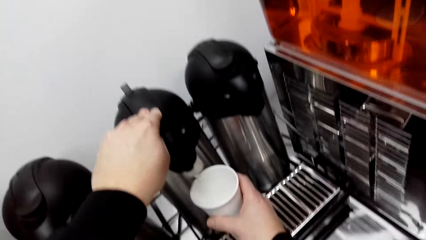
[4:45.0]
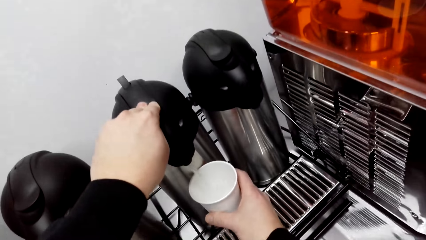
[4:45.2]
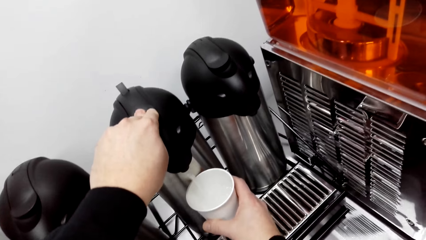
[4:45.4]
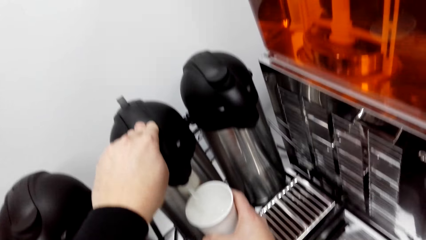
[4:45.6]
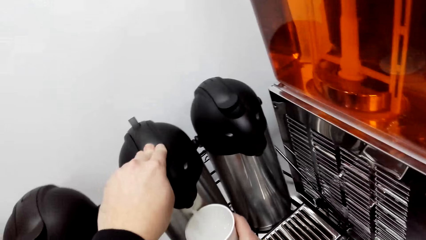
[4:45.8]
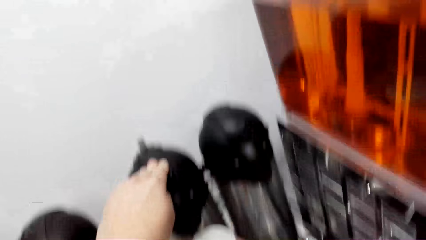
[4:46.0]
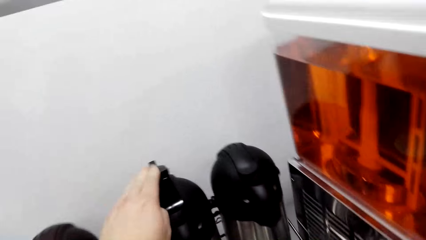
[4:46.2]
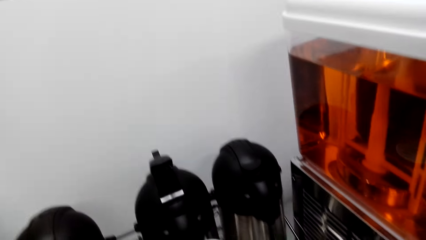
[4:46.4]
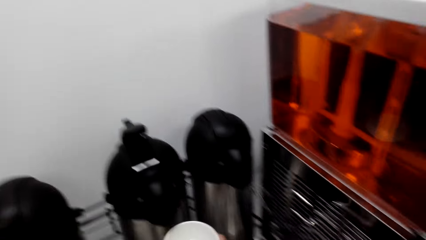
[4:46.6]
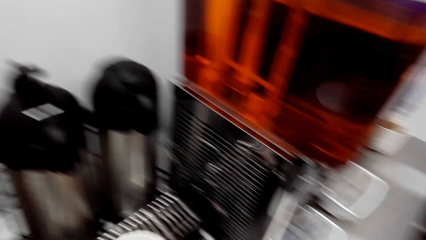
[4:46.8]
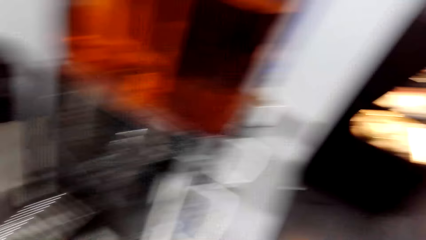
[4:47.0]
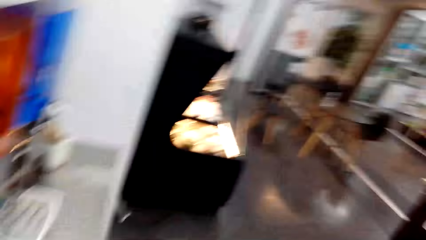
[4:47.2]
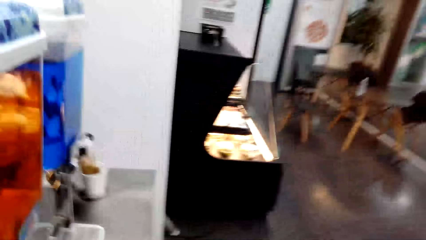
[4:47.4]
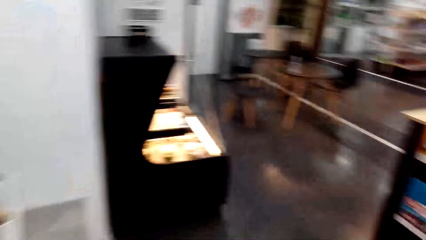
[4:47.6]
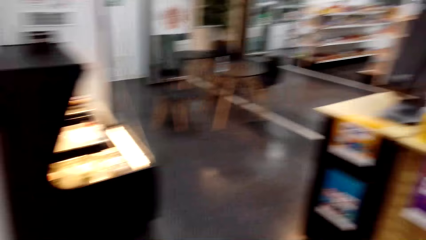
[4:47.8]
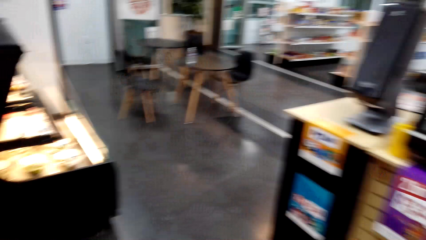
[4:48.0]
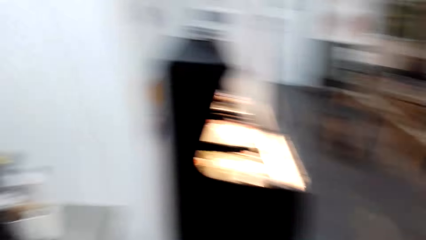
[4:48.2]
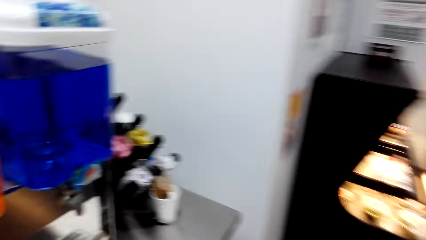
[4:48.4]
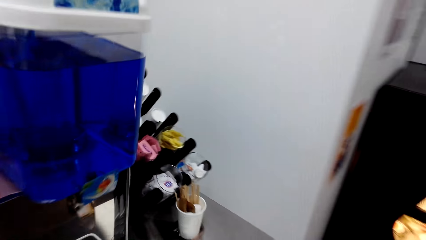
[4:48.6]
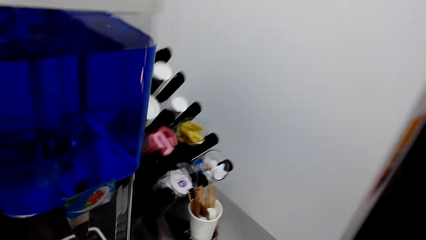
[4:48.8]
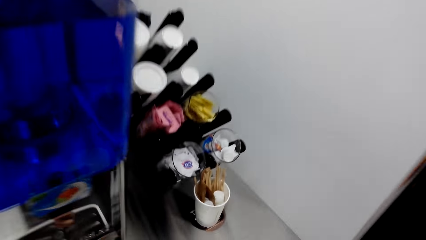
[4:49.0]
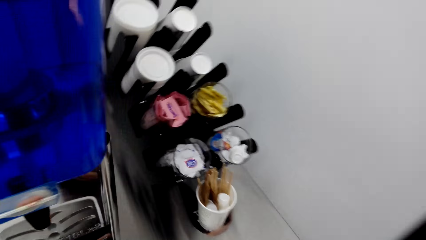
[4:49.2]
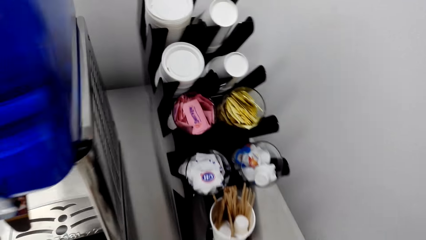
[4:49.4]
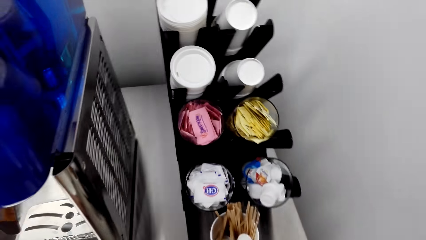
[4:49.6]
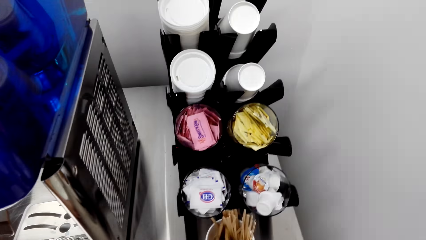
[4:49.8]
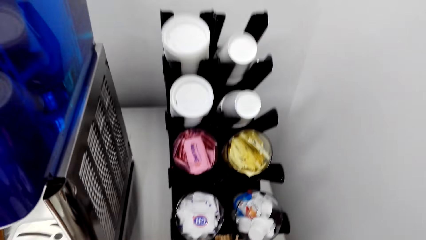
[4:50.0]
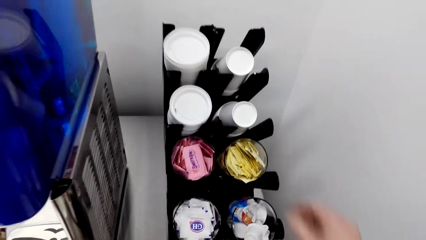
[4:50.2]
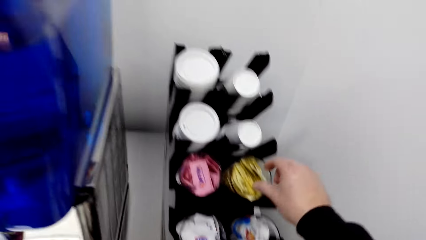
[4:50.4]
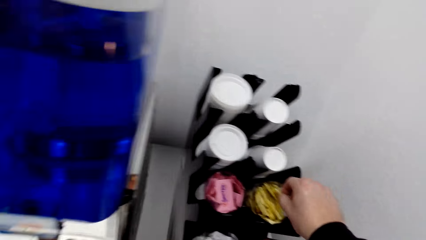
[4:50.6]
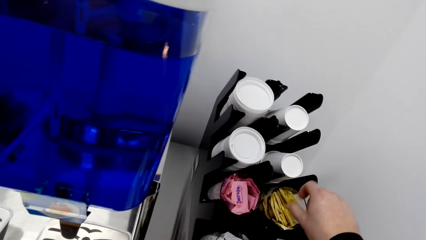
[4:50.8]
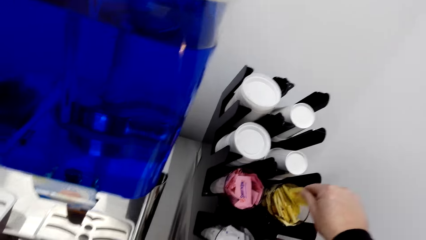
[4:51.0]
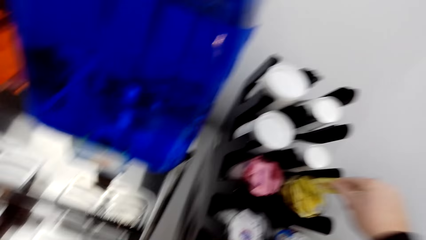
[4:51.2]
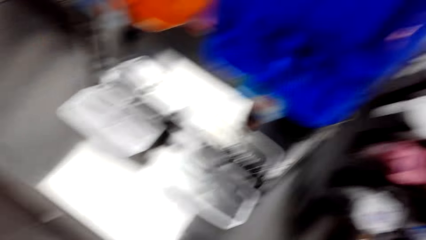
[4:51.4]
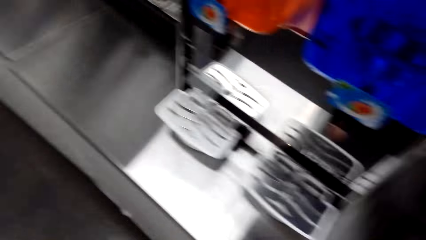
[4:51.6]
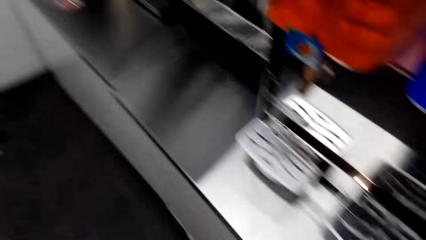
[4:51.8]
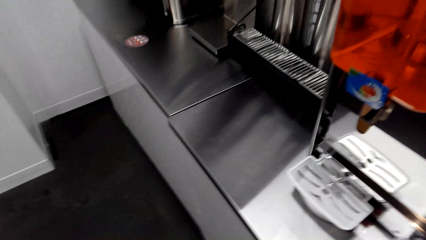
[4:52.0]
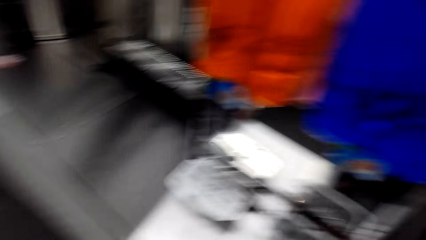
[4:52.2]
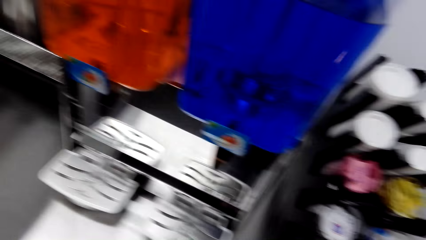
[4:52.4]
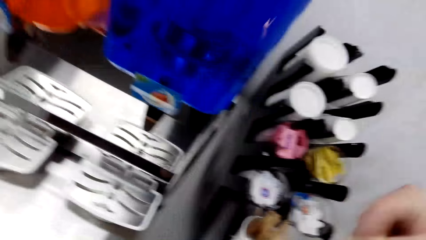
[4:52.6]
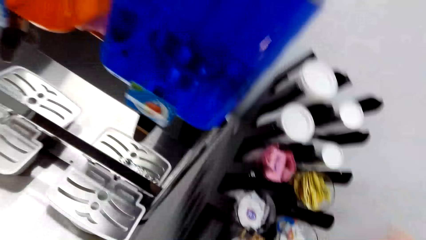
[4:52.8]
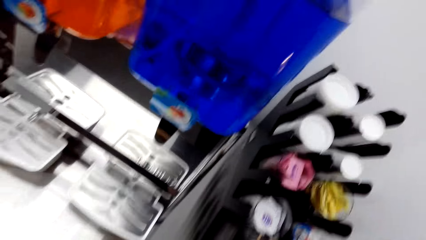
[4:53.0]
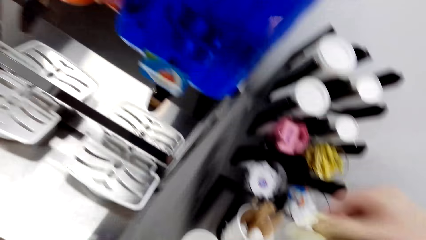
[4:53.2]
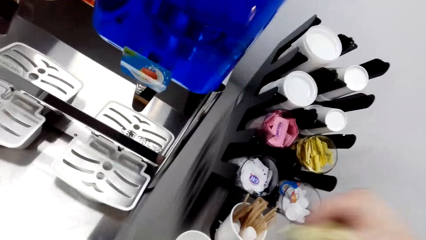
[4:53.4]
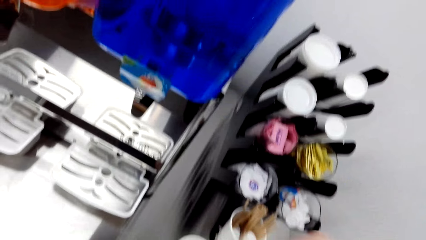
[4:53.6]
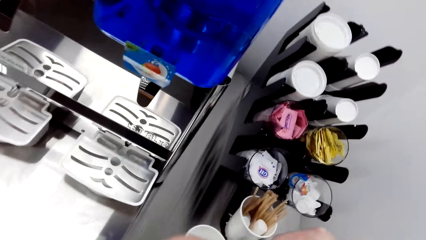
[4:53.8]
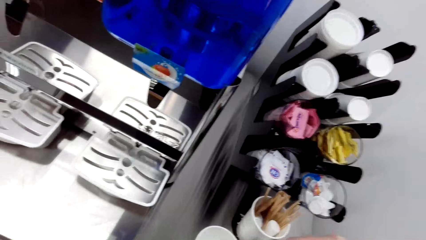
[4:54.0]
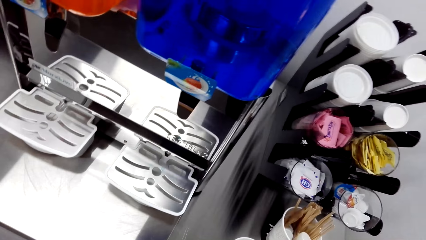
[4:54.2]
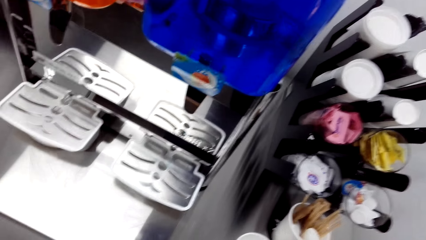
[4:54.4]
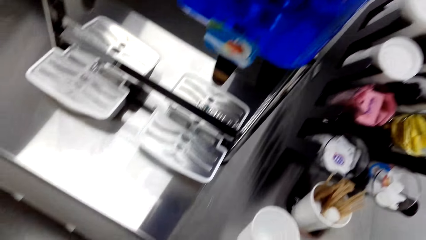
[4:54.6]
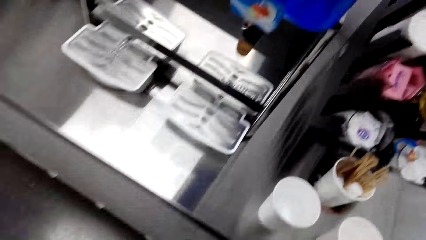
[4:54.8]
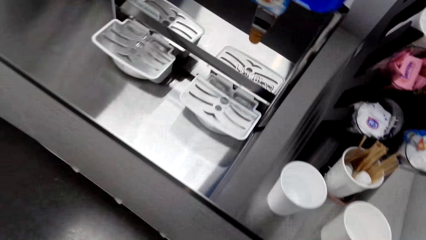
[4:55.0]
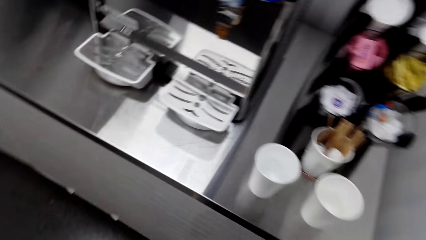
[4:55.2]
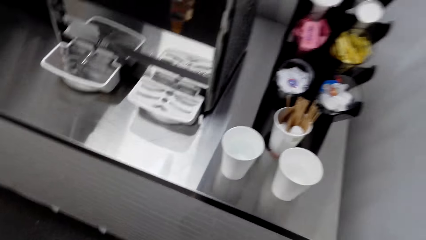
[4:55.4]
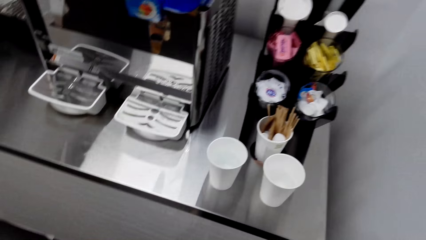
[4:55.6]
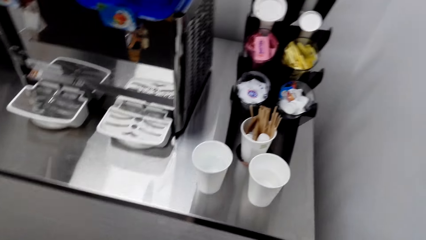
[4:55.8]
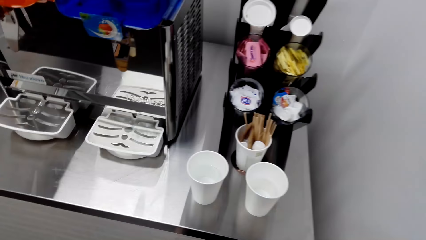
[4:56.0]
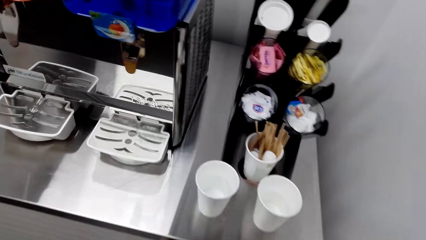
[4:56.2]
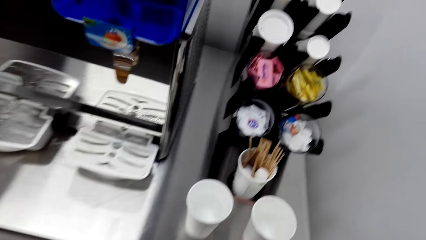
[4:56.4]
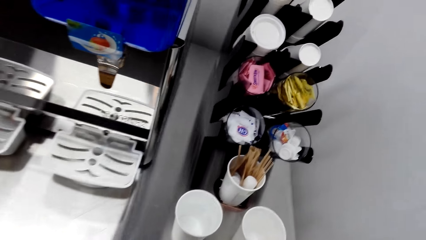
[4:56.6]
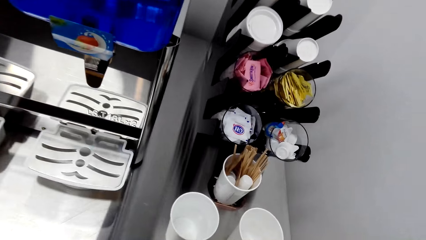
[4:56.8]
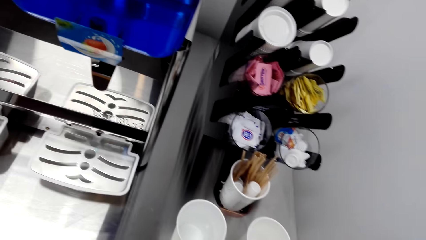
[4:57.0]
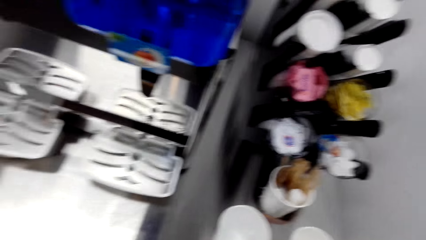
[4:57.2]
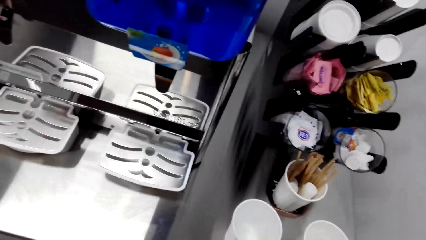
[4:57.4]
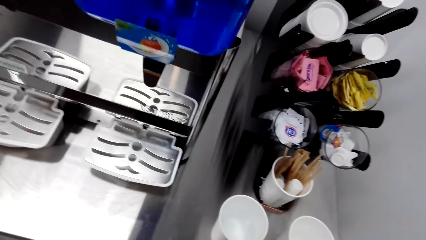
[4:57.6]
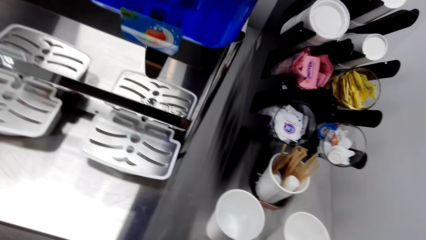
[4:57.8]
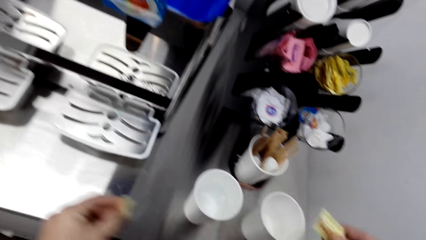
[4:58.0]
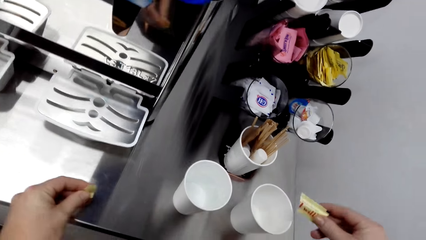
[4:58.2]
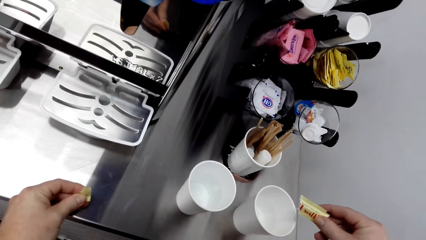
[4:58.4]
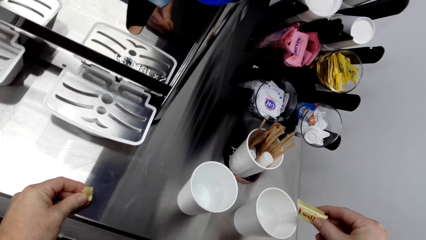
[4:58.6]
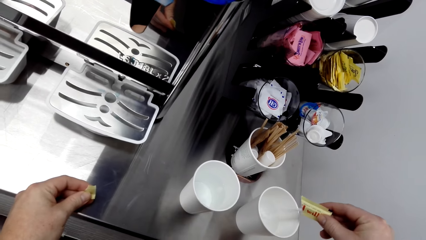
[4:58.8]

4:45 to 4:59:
The camera wearer looks around. They pick up a sachet from a glass. They shake the sachet. They pour the powder in the glass.

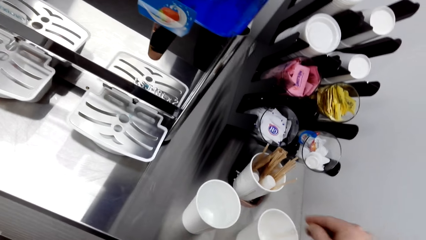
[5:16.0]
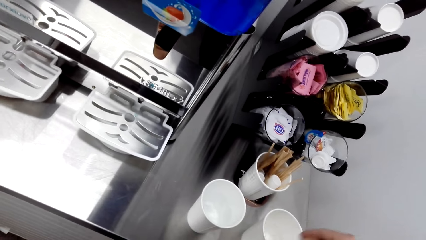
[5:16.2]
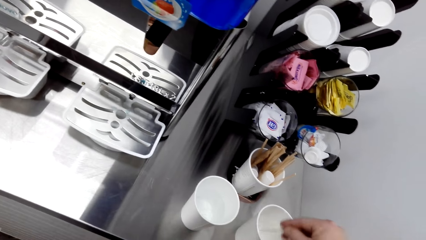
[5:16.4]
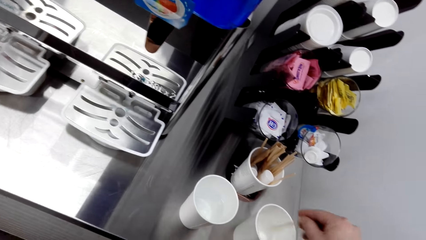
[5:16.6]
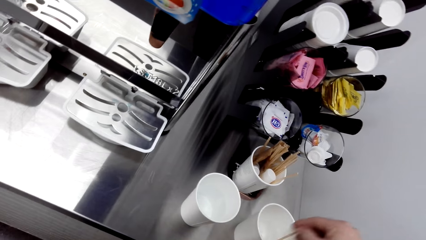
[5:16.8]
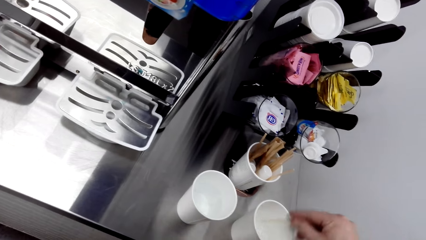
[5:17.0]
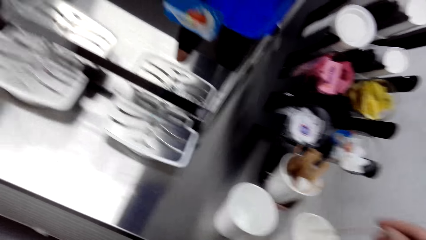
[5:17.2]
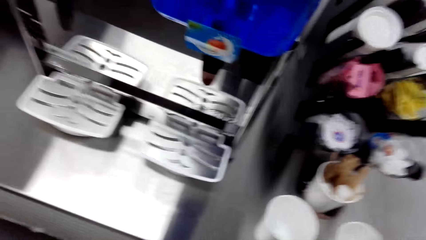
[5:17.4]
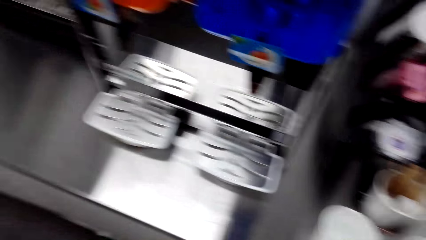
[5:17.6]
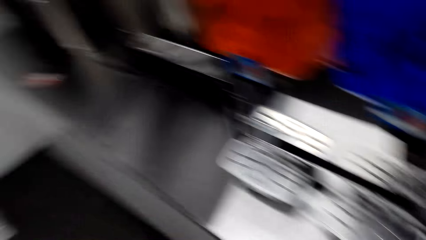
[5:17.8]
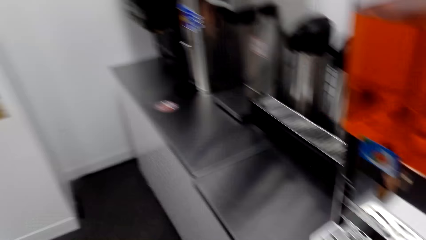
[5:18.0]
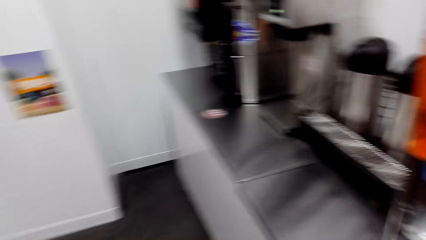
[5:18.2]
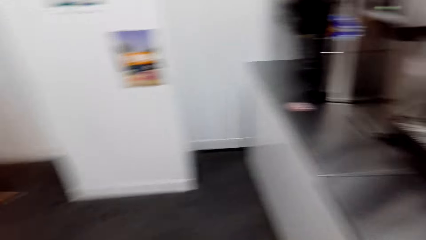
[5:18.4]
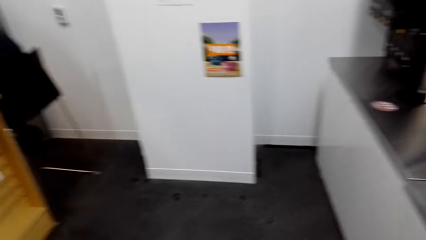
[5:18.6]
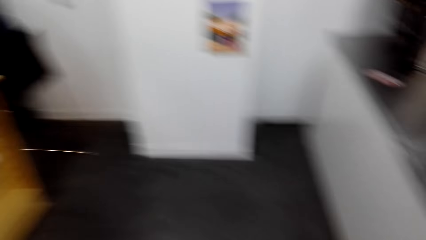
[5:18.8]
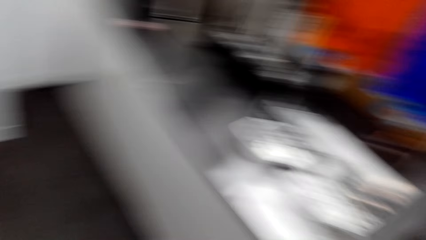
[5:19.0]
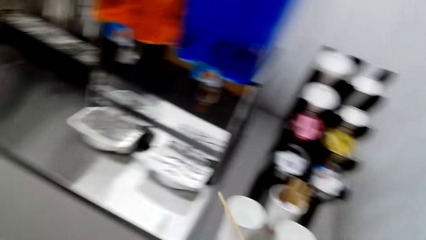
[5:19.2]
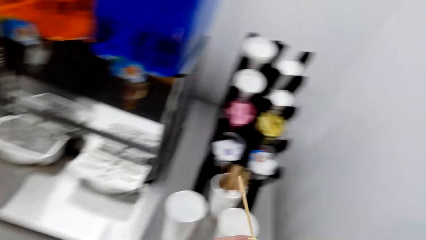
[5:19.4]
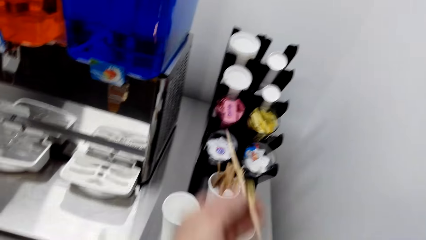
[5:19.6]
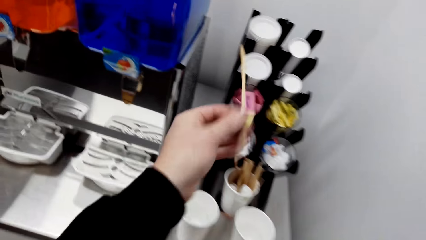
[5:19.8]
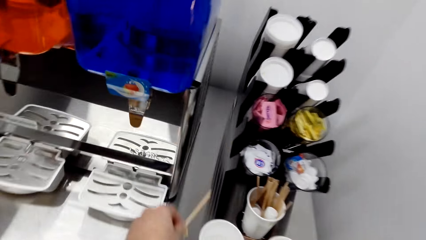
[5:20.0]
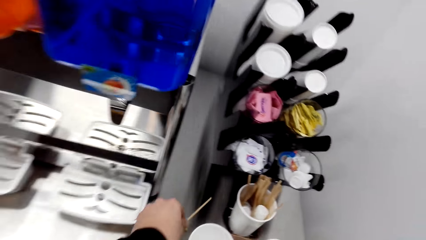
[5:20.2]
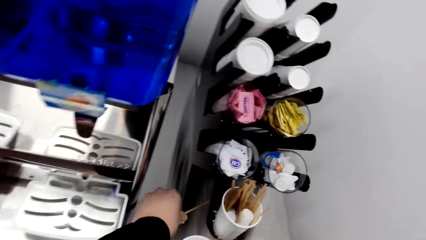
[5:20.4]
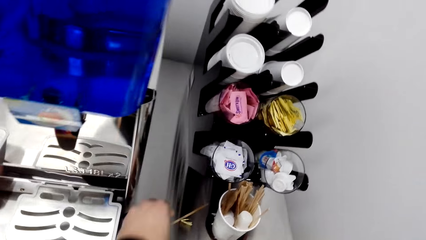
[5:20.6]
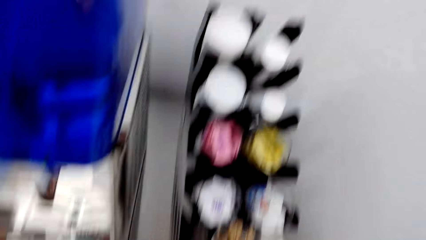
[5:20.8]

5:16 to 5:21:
The camera wearer stirs the other drink. They look around. They put the stick down.
